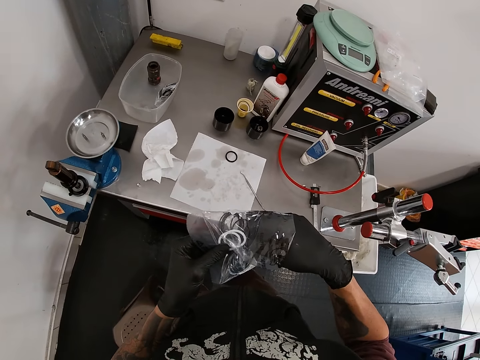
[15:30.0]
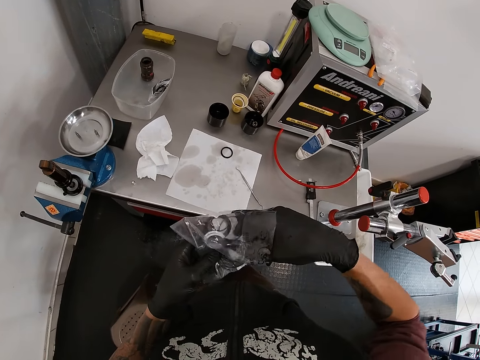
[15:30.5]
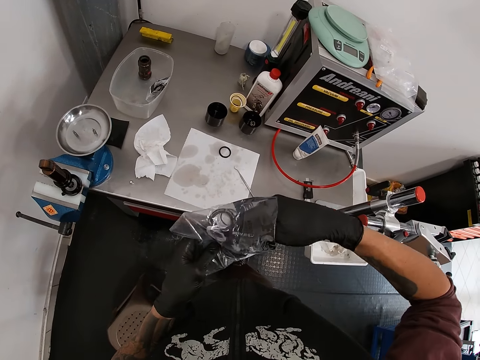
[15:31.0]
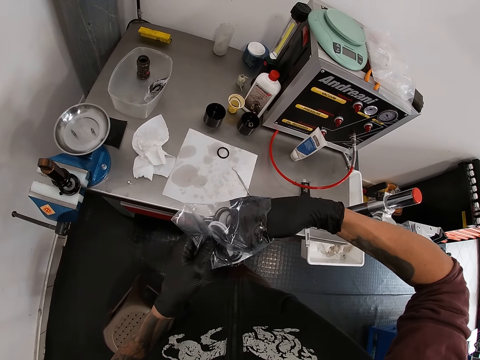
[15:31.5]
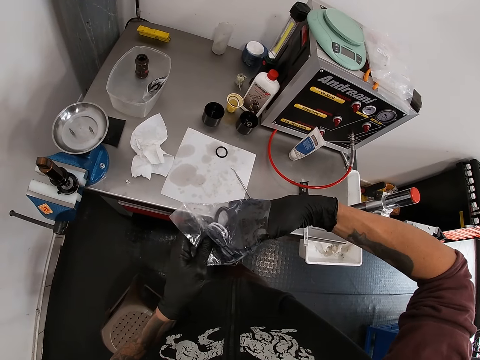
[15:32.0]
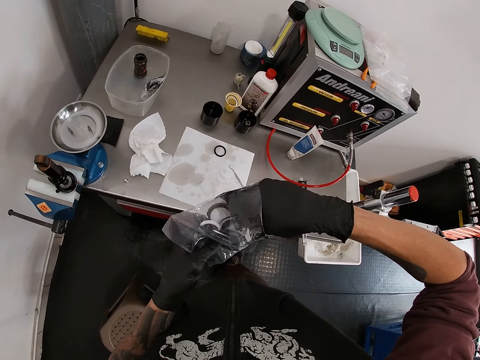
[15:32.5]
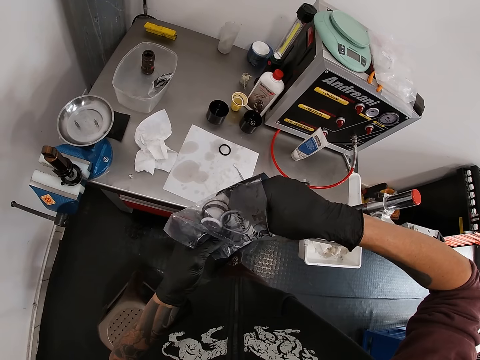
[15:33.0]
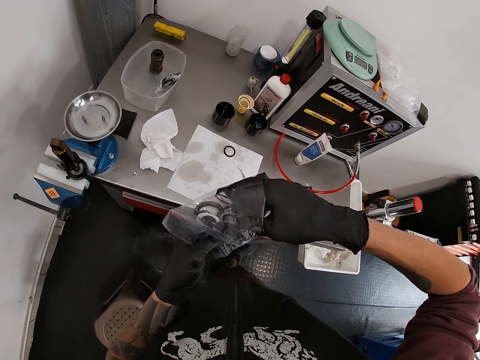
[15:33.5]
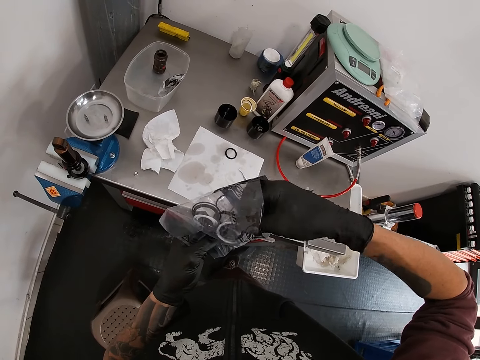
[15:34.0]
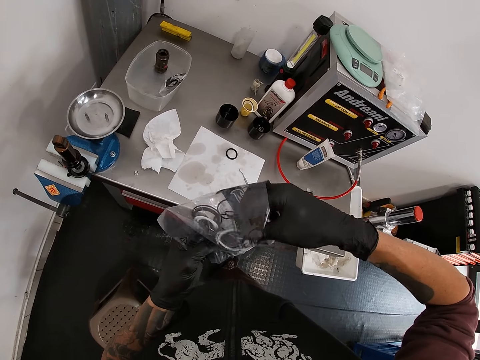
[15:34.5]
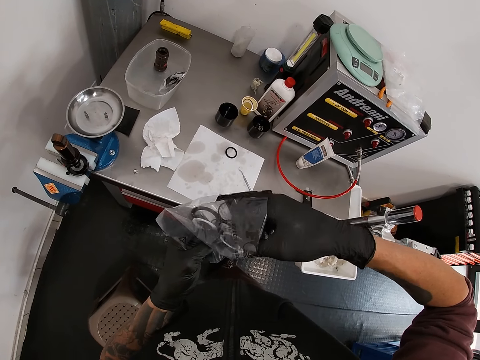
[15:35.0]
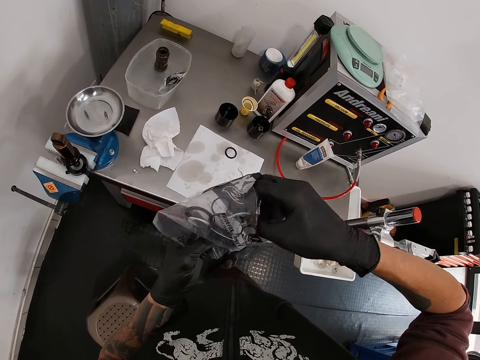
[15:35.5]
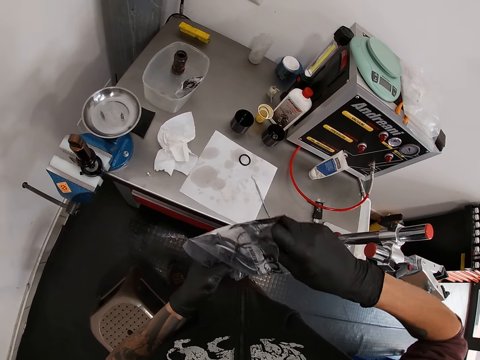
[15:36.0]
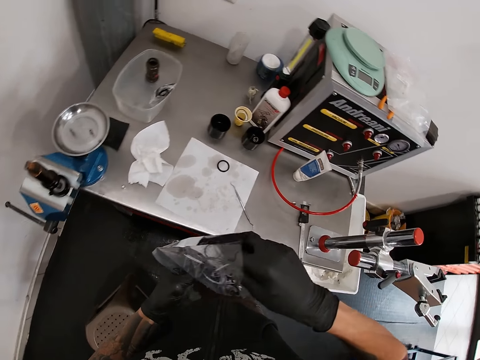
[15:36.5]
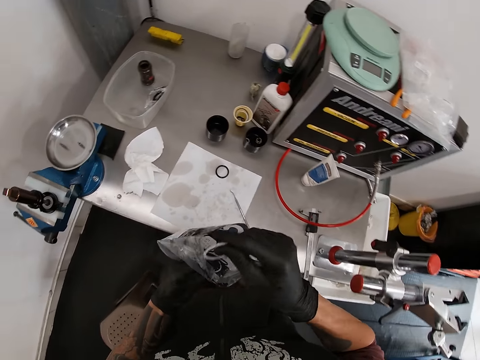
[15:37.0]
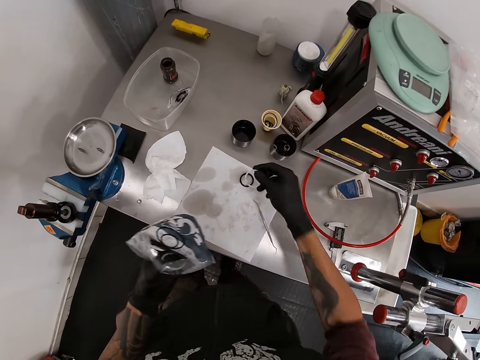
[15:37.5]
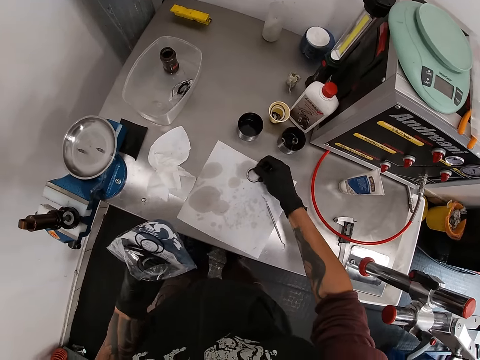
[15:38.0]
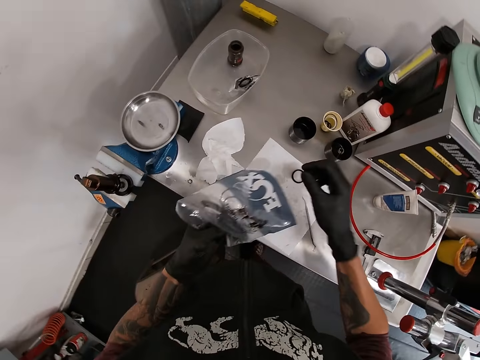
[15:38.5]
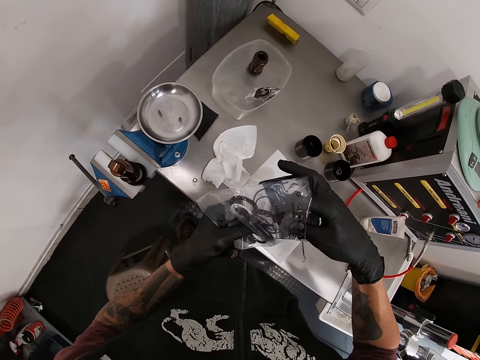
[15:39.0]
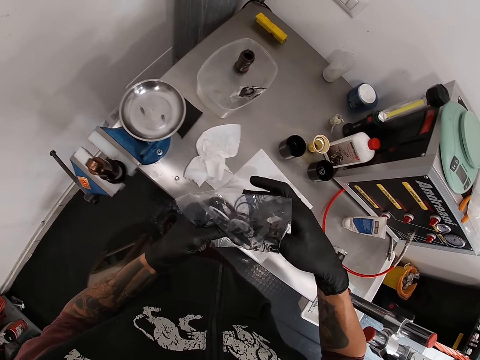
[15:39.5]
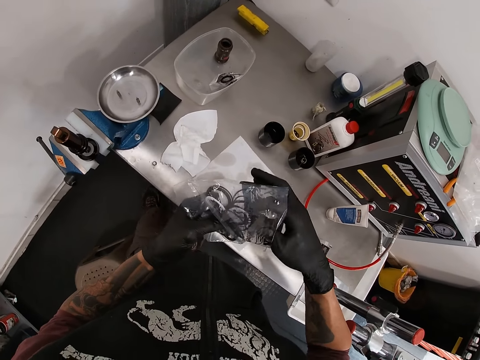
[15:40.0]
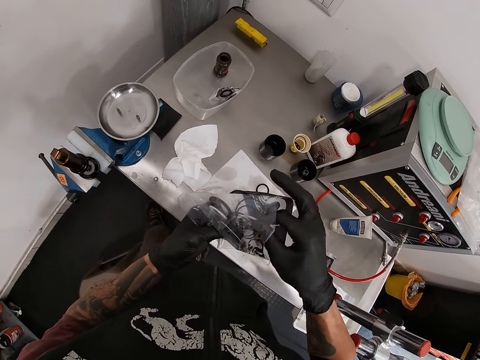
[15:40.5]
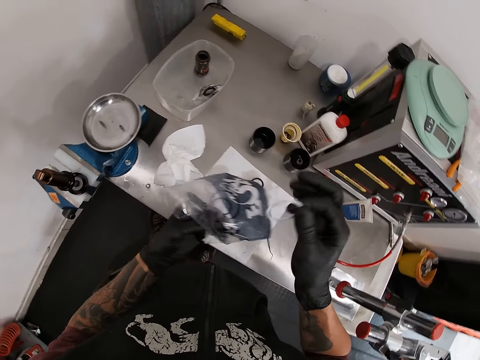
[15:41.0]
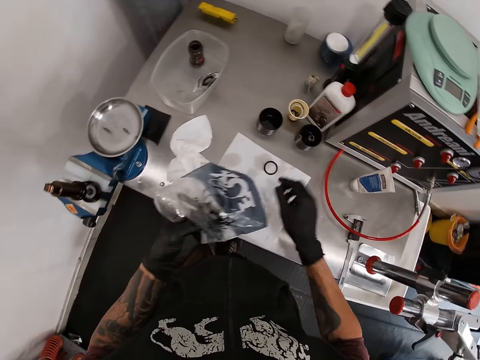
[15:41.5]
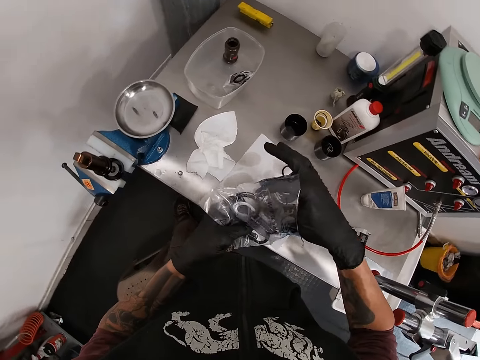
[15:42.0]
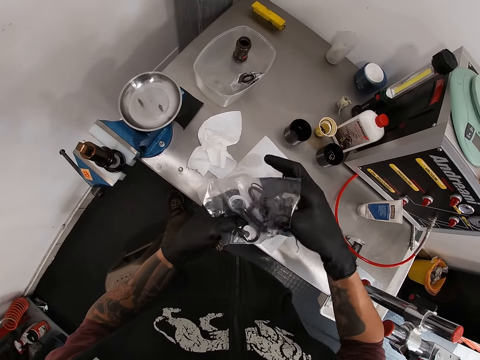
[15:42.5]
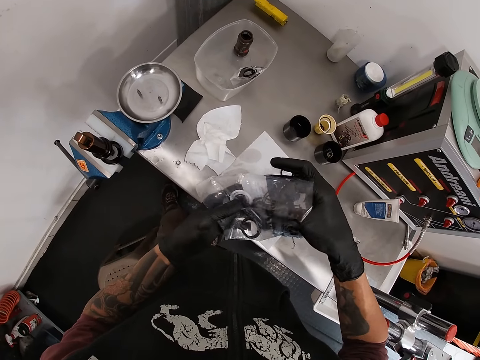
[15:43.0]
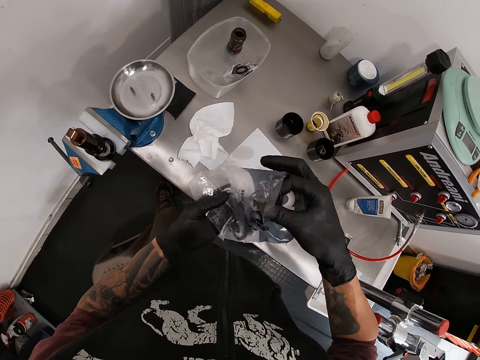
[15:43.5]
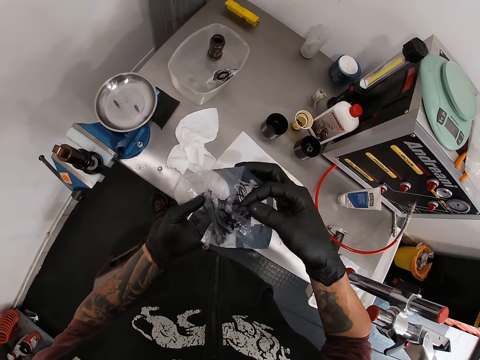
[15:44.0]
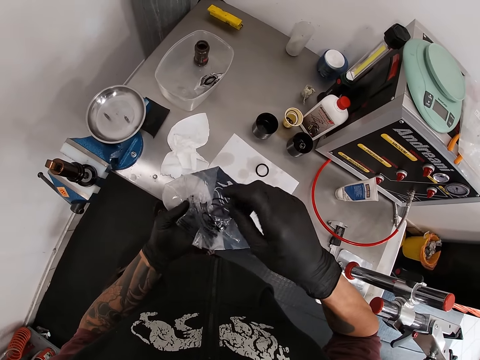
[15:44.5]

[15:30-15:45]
The camera wearer picks up a plastic or rubber from the package. They place the rubber on the piece of cloth on the table with her right hand. They remove a rubber from the pack of rubbers with his right hand. They place the rubber on the piece of cloth on the table with her right hand. They dip his hand in the package. They remove a rubber from the pack of rubbers with his right hand.

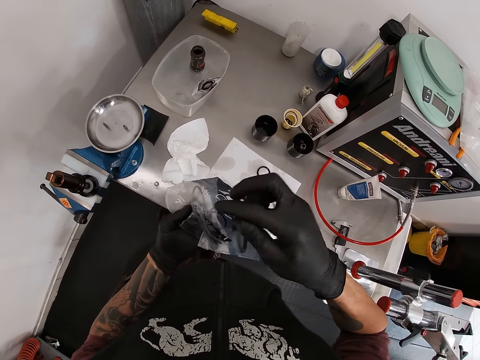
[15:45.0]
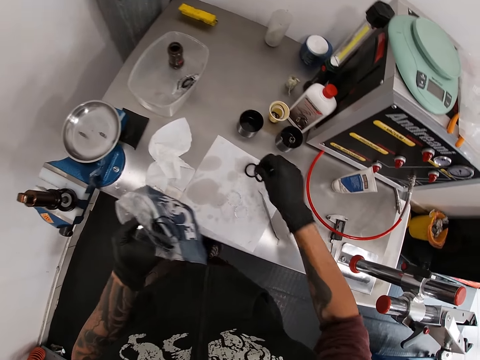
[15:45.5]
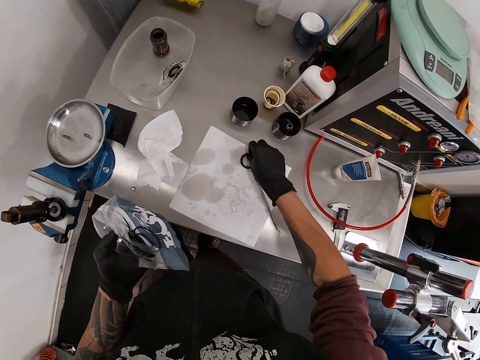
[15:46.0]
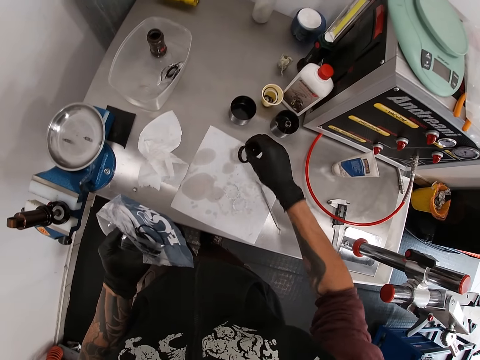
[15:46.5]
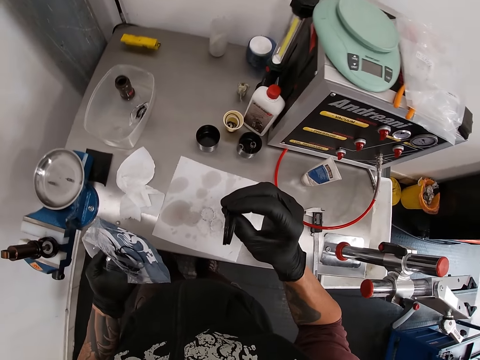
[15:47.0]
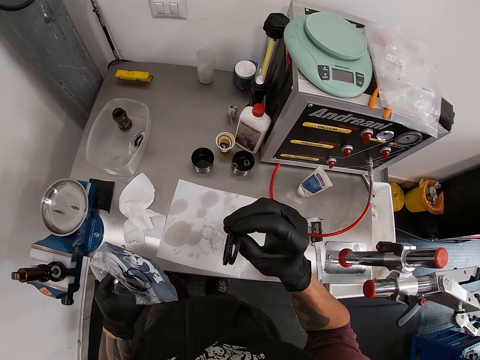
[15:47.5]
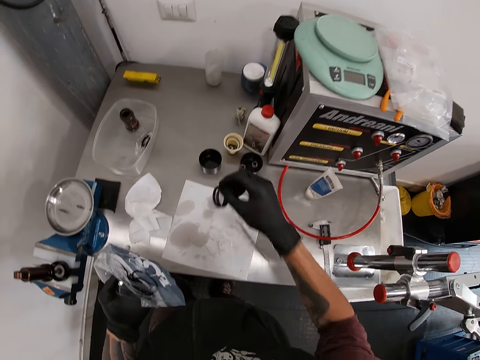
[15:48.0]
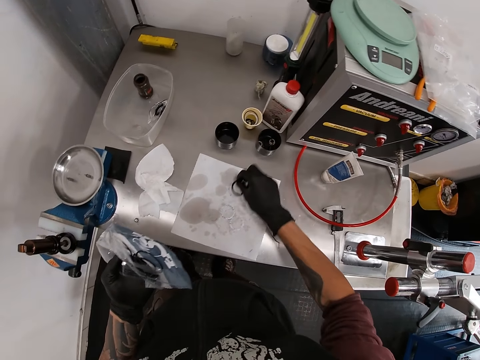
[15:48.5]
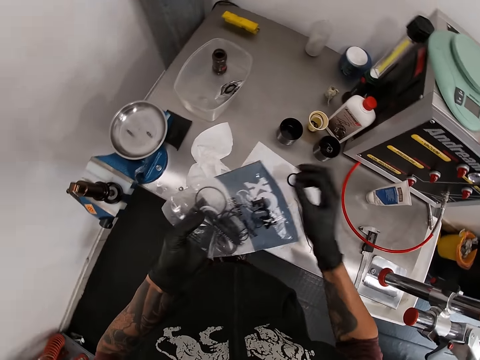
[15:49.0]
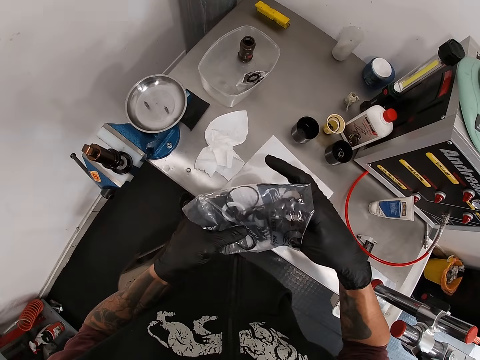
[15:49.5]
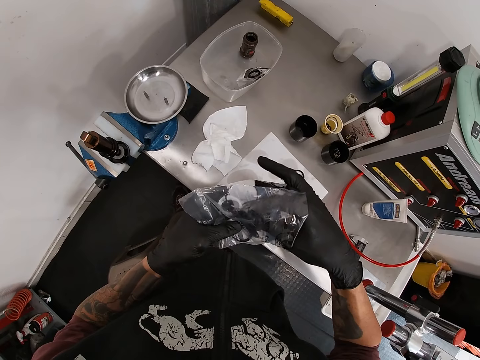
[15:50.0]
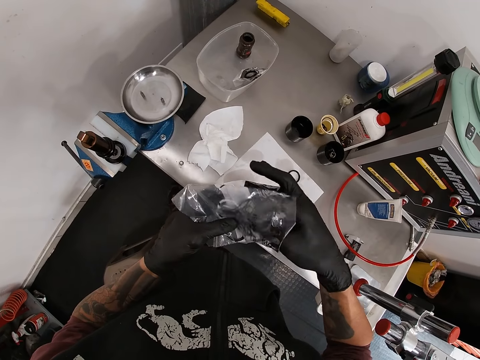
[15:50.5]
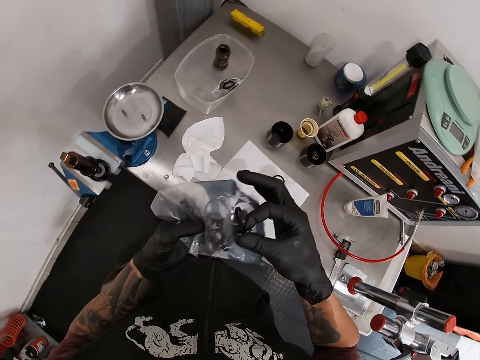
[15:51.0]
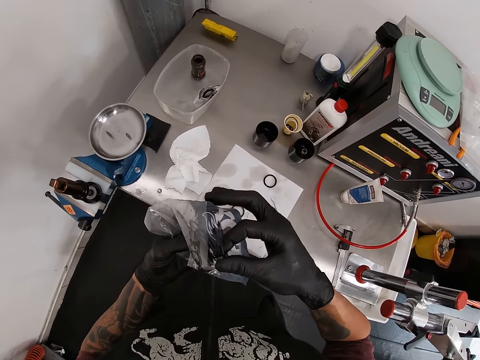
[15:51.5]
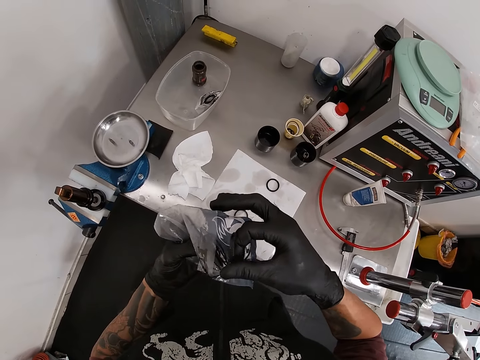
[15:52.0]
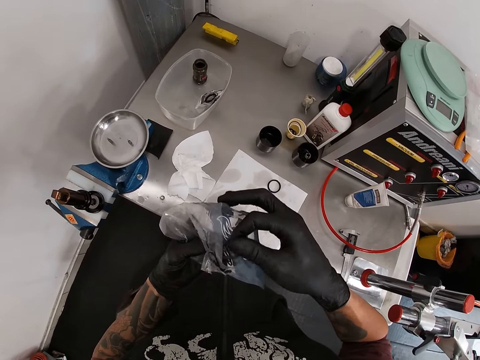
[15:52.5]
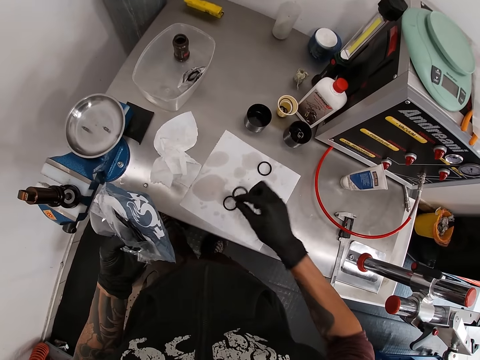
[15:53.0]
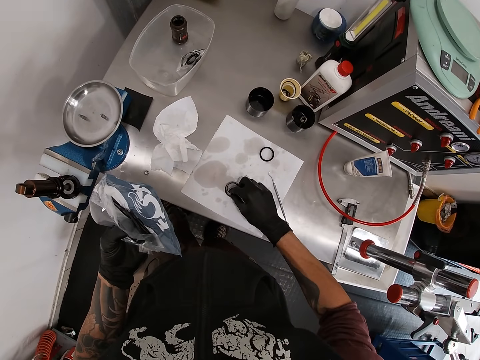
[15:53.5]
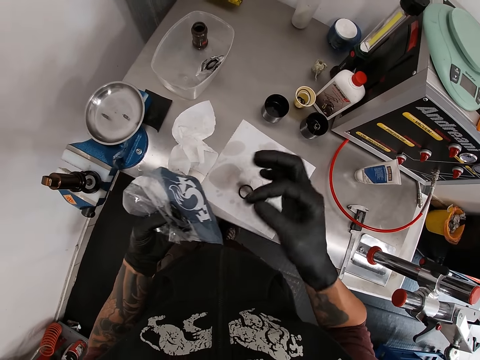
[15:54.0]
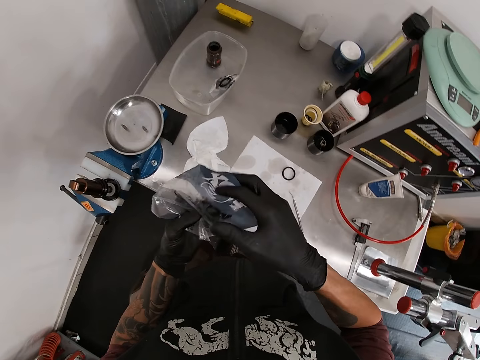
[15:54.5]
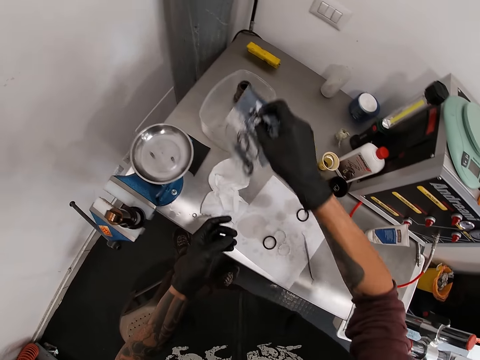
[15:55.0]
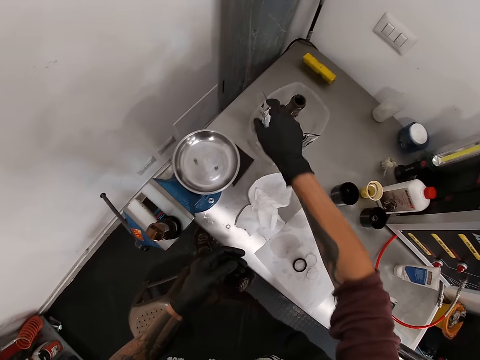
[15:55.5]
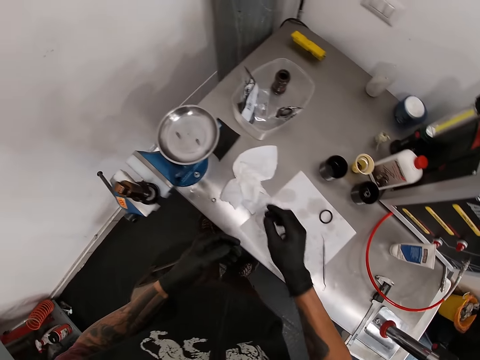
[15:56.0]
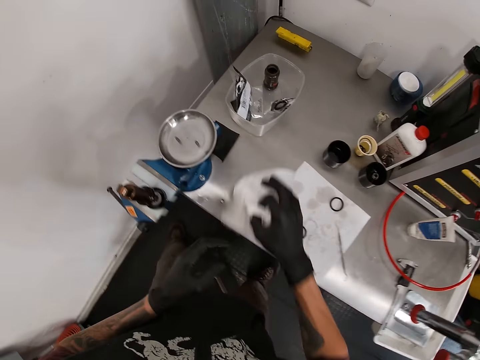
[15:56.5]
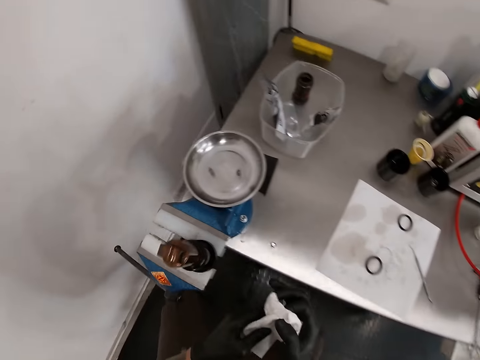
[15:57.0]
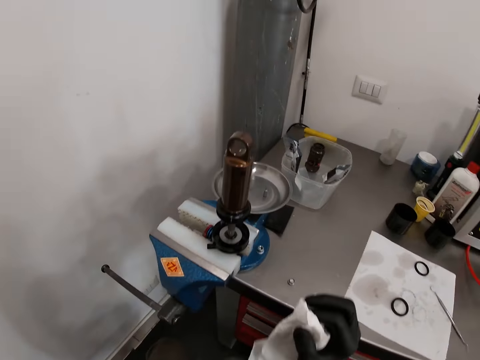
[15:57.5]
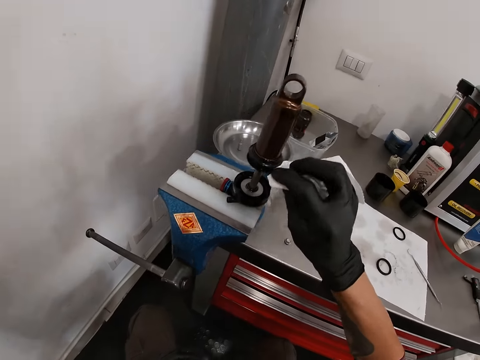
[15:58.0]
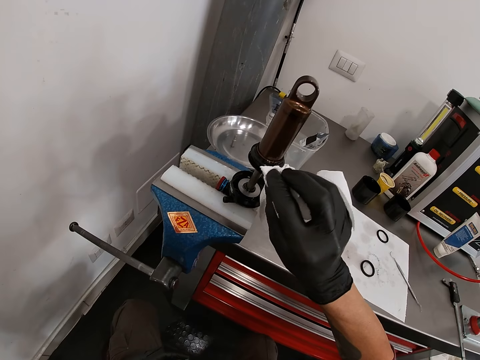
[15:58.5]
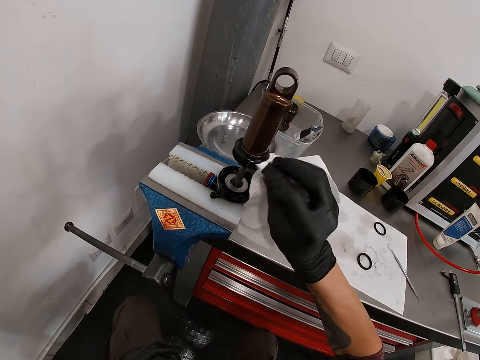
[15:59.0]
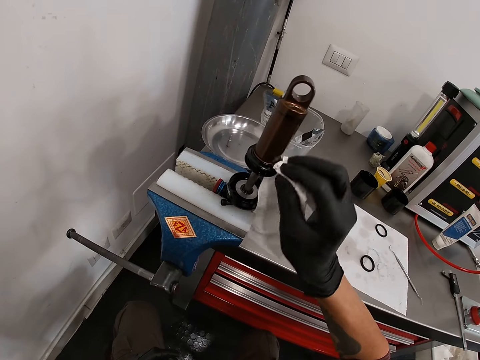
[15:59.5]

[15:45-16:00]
The camera wearer places the rubber on the piece of cloth on the table with her right hand. They pick up the rubbers on the piece of cloth on the table with his right hand. They stare at the plastic. They place the rubbers on the piece of cloth on the table with her right hand. They remove a rubber from the pack of rubbers with his right hand. They place the rubber on the piece of cloth on the table with her right hand. They pick up a plastic. They place the rubbers into the pack of rubbers with his right hand. They drop the pack of rubbers on the table with his right hand. They pick up the piece of cloth from the table with his right hand. They hold the piece of cloth in both hands. They clean the bicycle head tube with the piece of cloth in his right hand.
